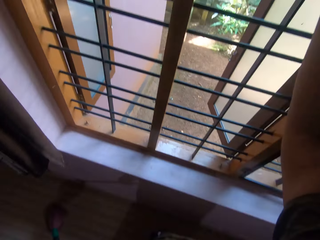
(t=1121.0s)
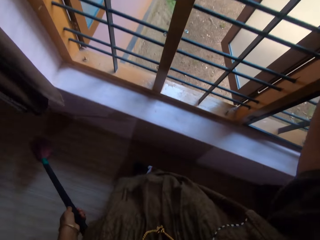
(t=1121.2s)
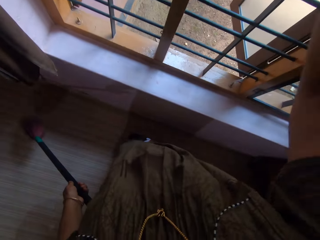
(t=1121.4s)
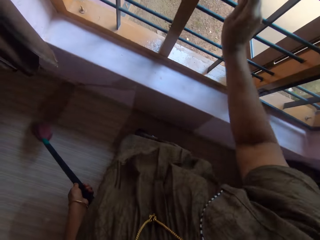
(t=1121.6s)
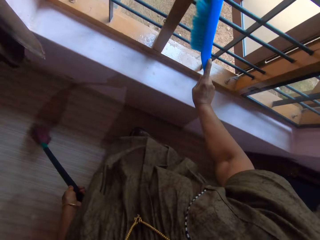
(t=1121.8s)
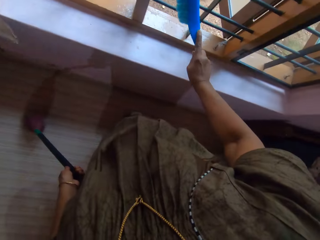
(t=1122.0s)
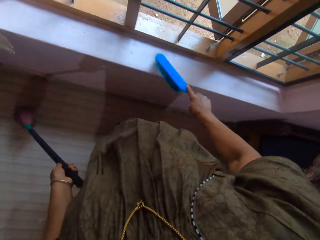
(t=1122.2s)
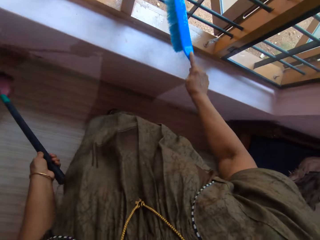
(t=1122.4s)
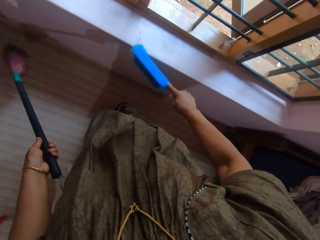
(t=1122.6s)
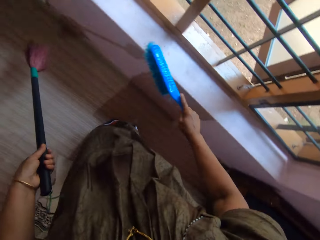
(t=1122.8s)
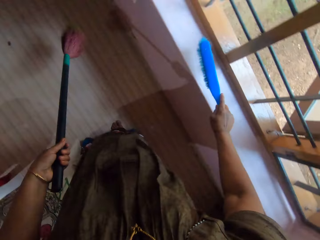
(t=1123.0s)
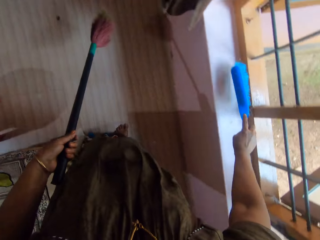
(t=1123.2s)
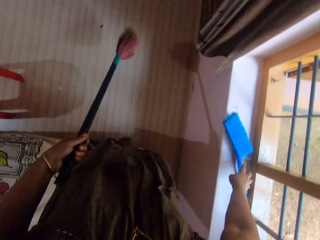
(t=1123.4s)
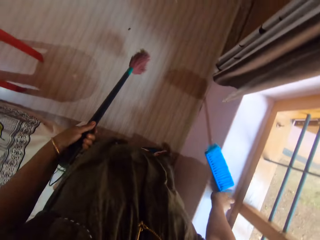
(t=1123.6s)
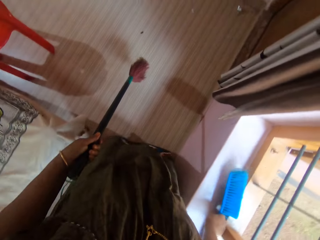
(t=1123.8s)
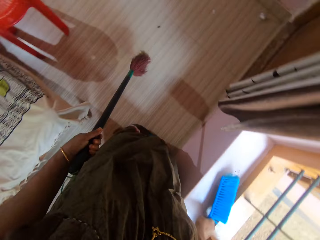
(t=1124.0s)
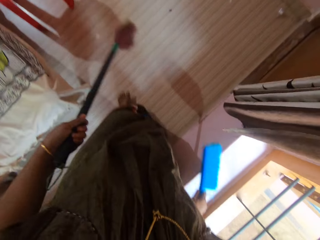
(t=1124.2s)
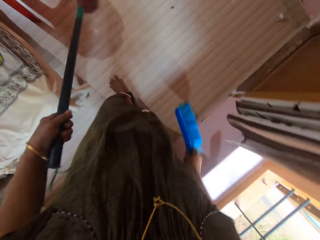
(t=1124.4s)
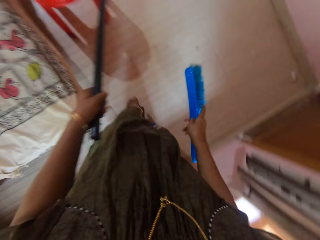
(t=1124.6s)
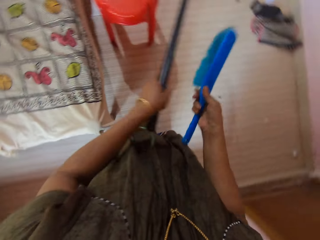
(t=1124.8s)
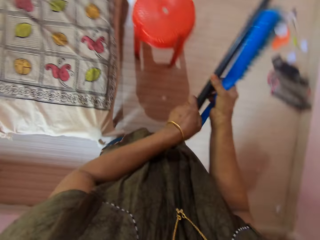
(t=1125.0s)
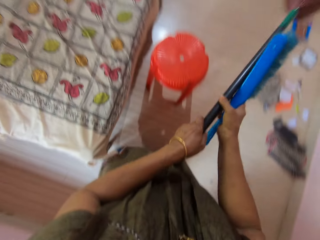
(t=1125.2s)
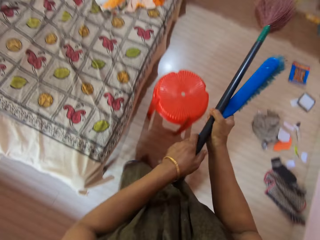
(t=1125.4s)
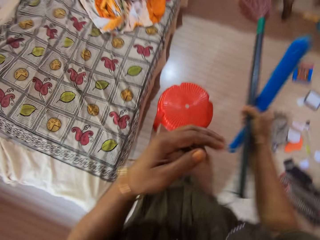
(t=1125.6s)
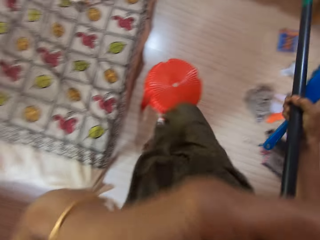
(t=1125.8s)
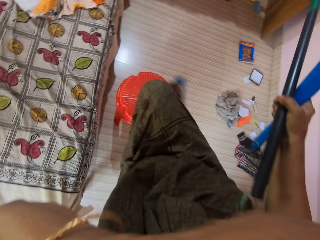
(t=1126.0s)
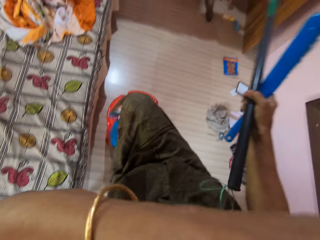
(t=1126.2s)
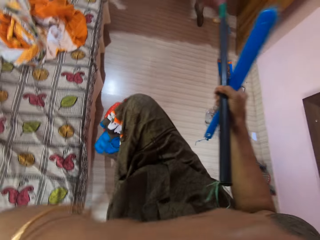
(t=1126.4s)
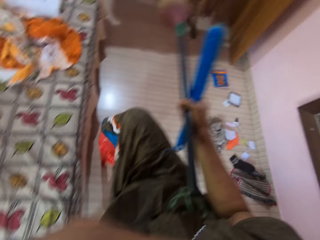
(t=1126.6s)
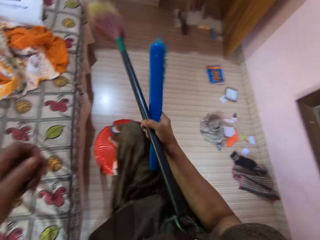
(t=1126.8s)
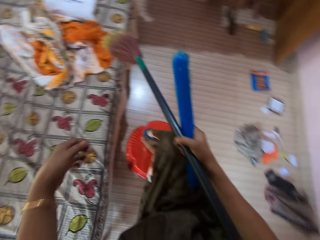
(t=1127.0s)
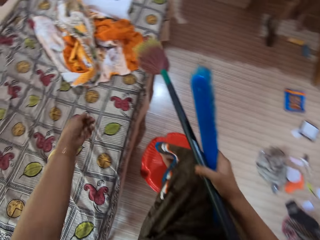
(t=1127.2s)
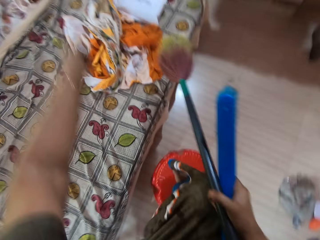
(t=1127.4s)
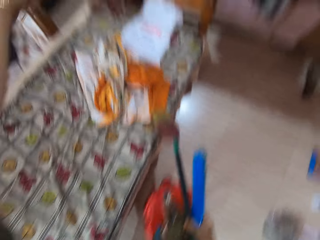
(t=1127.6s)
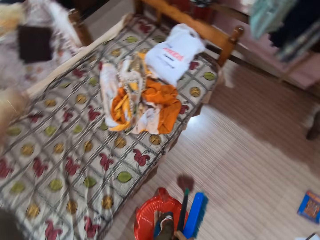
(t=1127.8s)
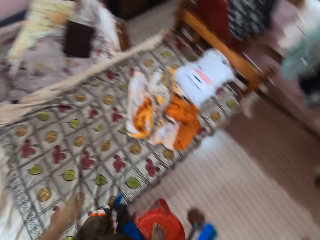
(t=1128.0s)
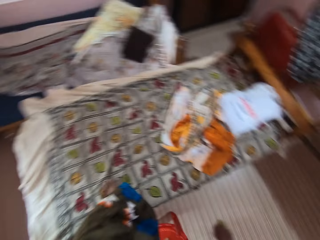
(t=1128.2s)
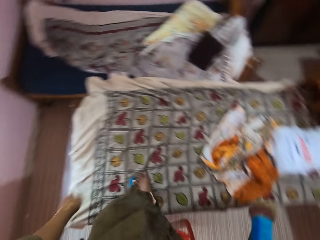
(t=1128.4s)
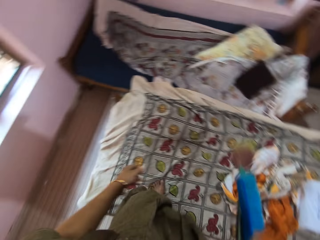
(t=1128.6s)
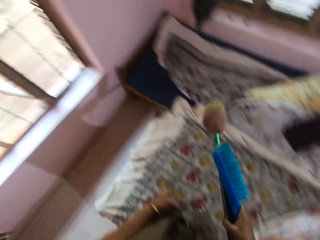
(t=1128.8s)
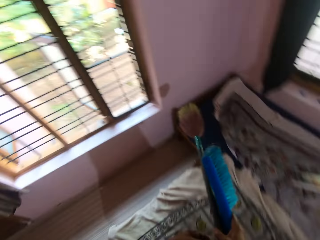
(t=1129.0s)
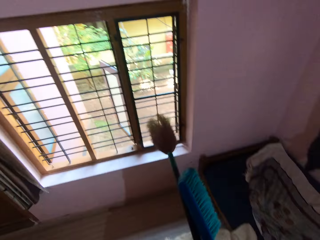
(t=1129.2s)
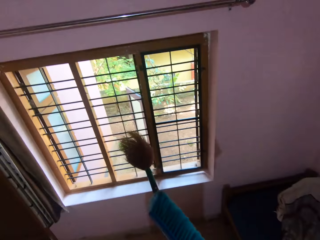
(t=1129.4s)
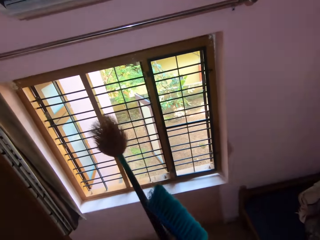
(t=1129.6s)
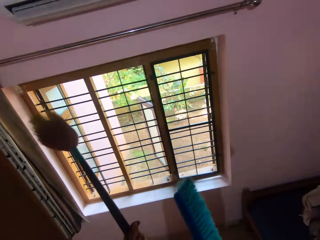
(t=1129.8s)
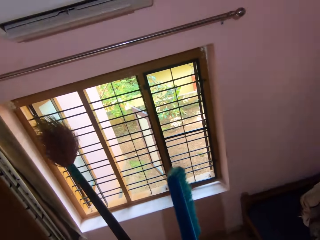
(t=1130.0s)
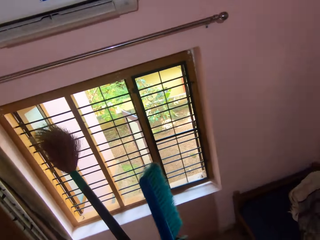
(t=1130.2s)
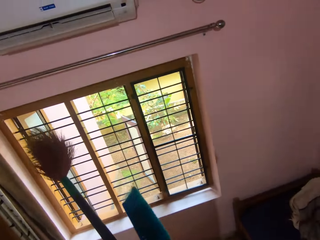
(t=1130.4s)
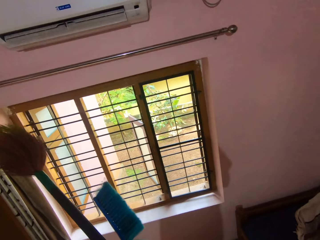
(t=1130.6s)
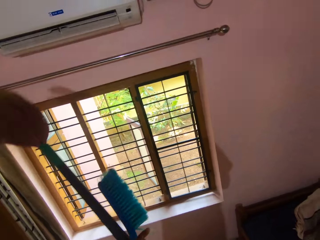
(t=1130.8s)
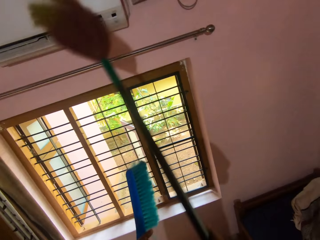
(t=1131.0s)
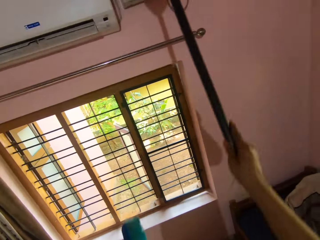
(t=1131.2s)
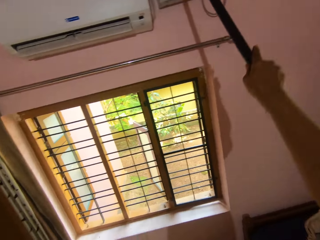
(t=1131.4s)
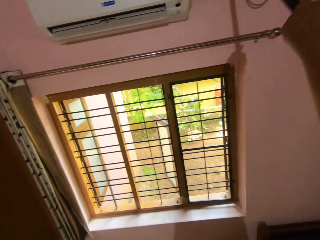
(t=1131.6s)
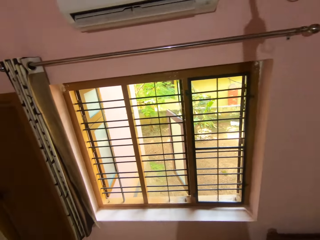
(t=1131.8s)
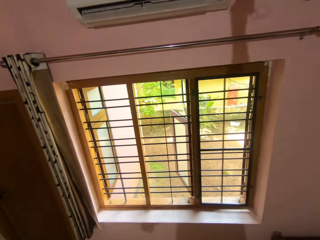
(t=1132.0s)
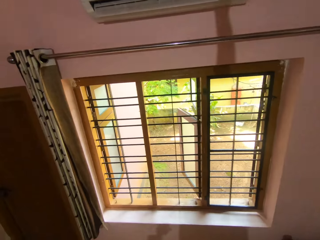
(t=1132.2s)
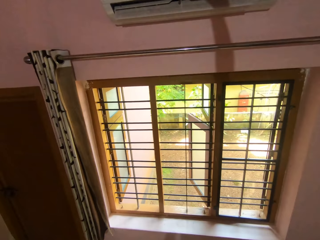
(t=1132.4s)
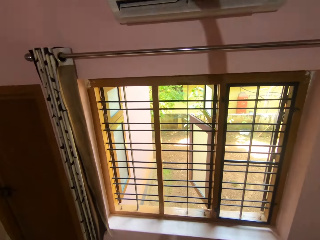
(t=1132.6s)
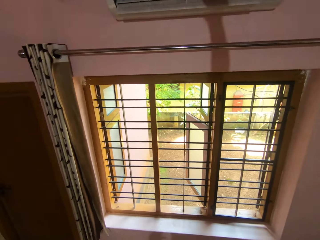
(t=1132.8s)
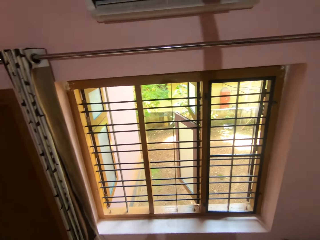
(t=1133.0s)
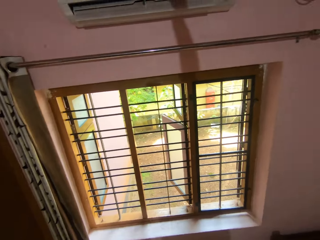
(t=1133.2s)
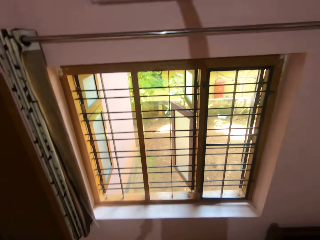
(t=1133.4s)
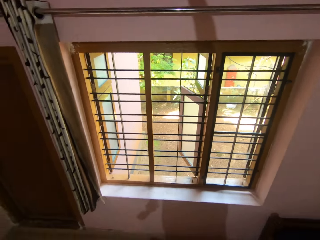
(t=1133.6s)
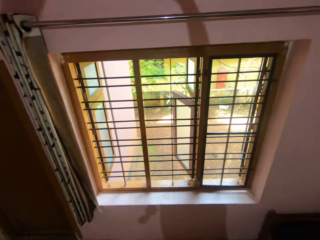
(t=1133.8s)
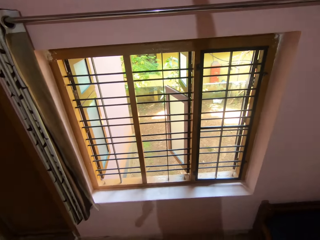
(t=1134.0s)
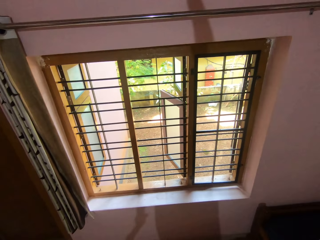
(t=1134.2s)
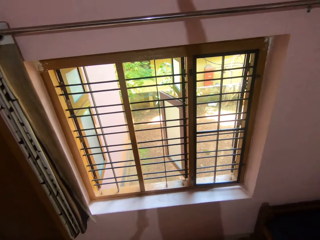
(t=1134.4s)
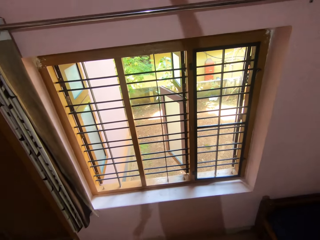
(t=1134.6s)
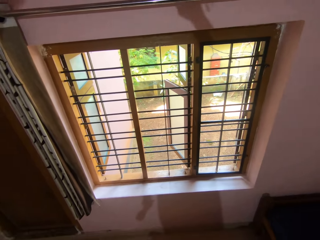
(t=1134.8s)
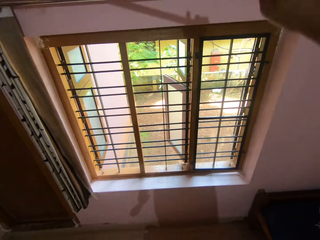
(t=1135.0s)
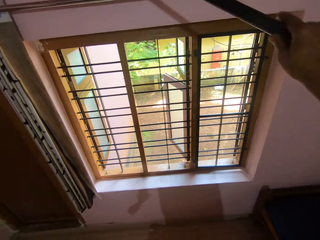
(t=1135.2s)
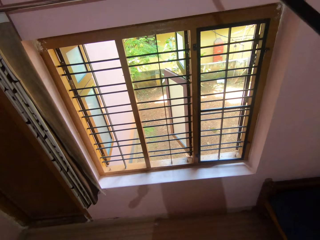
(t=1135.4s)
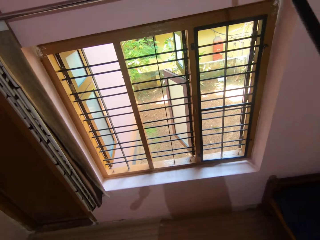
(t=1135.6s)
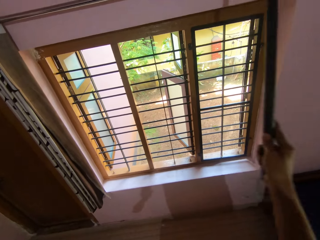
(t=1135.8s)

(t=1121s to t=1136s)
The camera wearer transfers the brush to her right hand. She holds the brush and broom in her hand. She puts her leg on the chair, touches her face and stands on the stool. She climbs the chair. She brushes the air conditioner with the brush or broom.

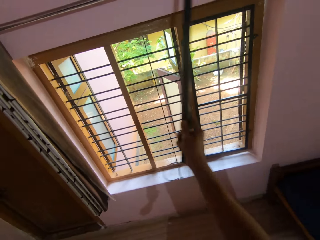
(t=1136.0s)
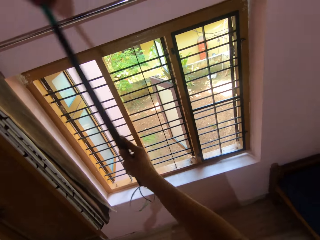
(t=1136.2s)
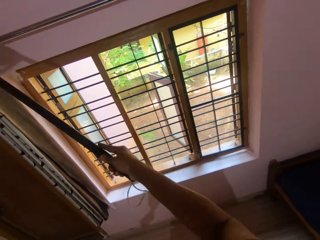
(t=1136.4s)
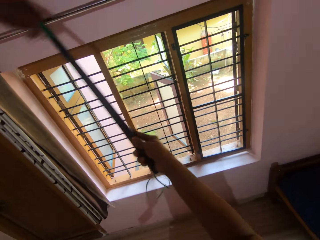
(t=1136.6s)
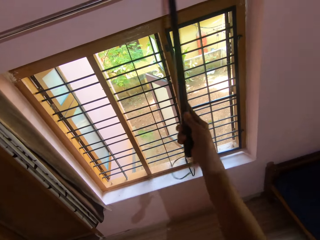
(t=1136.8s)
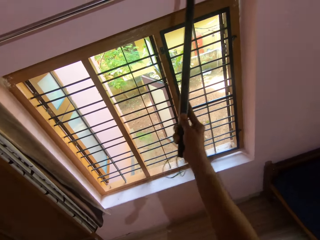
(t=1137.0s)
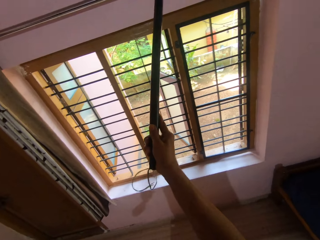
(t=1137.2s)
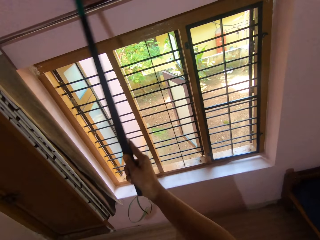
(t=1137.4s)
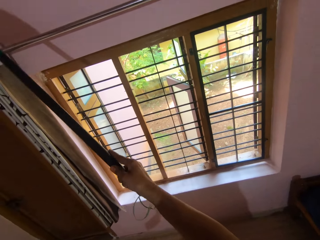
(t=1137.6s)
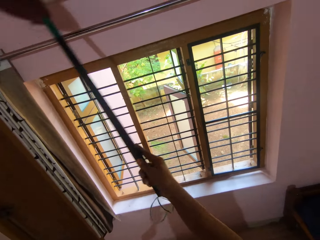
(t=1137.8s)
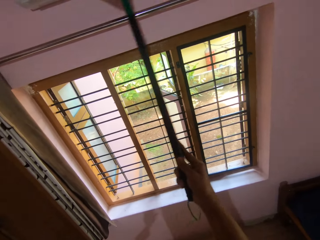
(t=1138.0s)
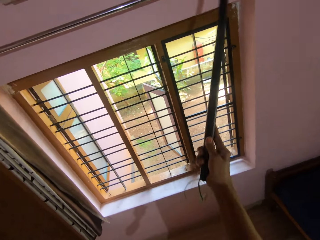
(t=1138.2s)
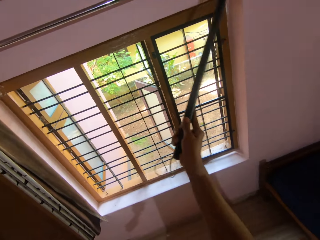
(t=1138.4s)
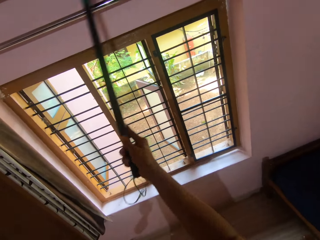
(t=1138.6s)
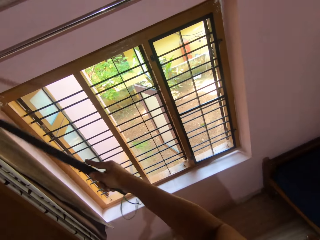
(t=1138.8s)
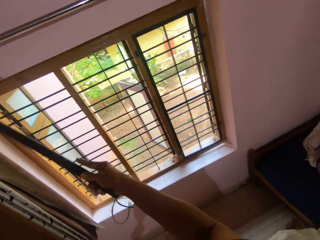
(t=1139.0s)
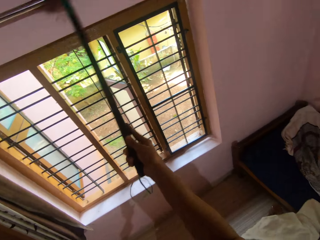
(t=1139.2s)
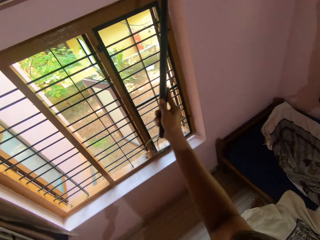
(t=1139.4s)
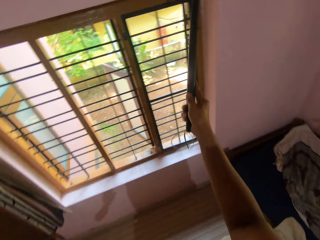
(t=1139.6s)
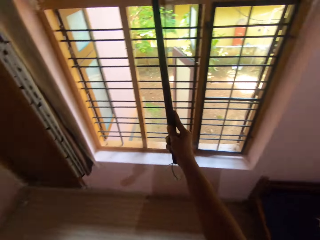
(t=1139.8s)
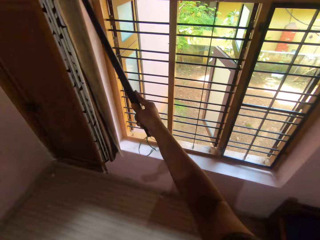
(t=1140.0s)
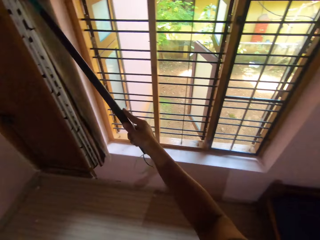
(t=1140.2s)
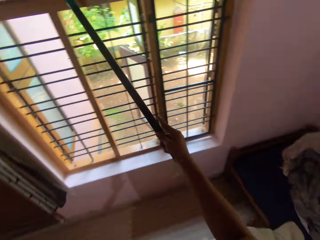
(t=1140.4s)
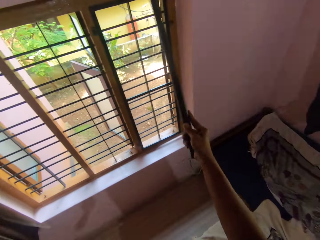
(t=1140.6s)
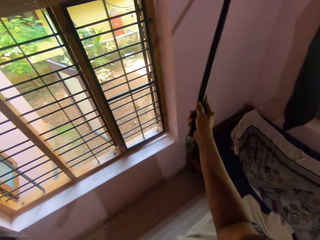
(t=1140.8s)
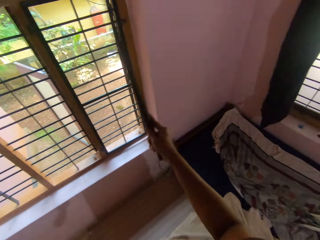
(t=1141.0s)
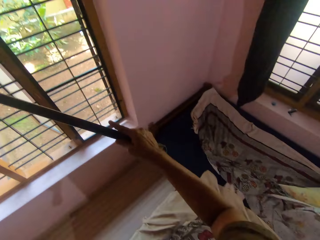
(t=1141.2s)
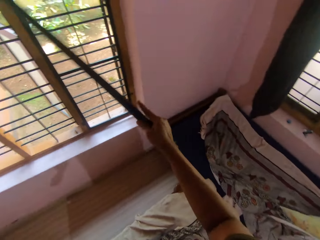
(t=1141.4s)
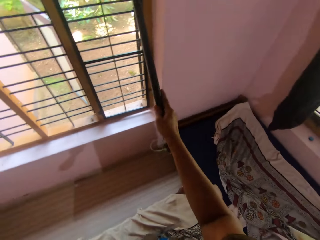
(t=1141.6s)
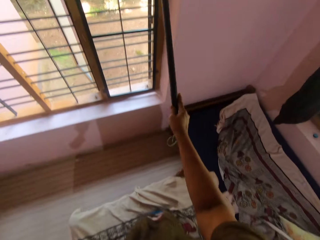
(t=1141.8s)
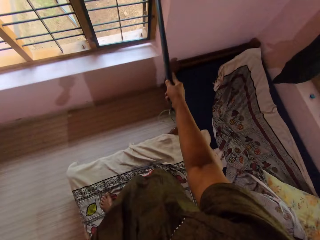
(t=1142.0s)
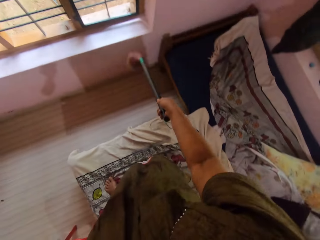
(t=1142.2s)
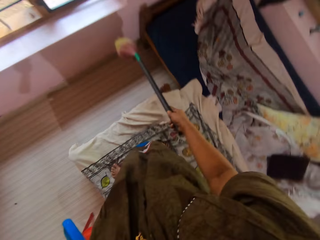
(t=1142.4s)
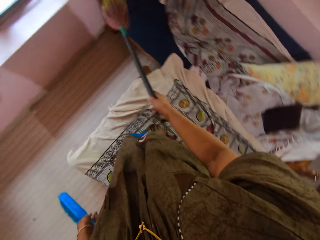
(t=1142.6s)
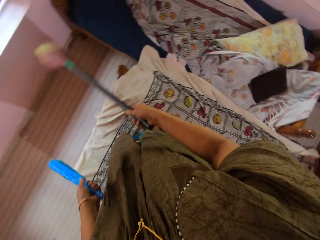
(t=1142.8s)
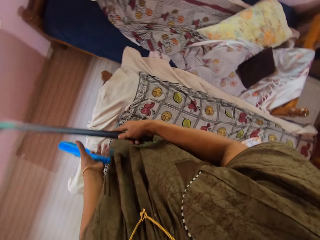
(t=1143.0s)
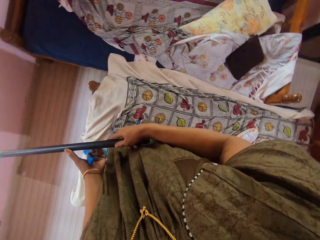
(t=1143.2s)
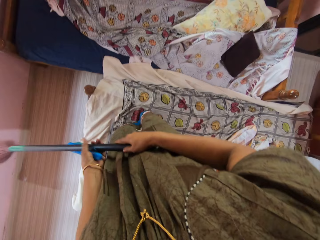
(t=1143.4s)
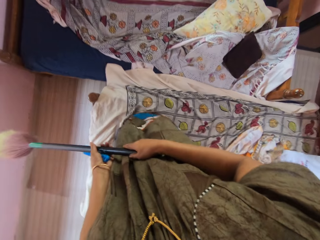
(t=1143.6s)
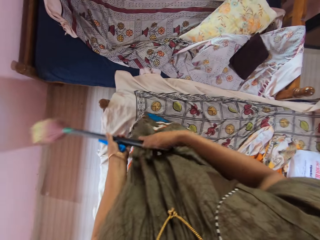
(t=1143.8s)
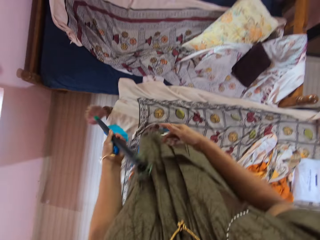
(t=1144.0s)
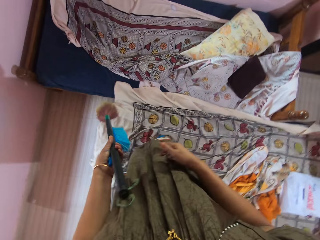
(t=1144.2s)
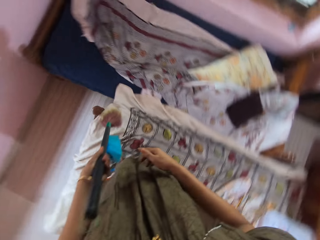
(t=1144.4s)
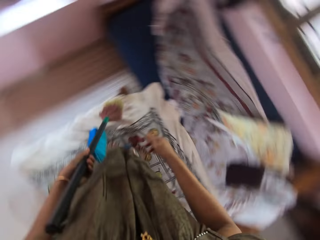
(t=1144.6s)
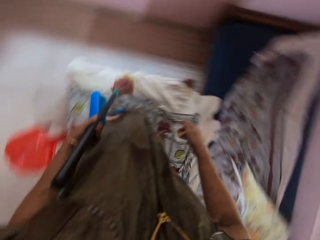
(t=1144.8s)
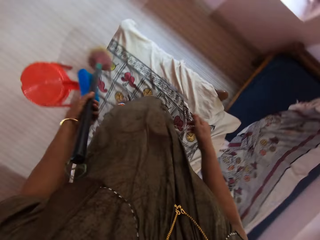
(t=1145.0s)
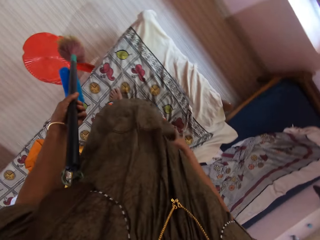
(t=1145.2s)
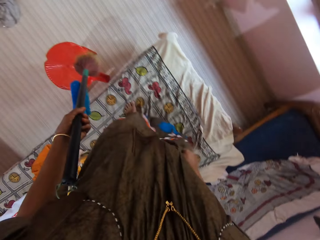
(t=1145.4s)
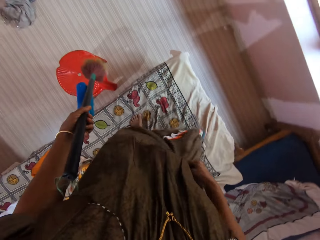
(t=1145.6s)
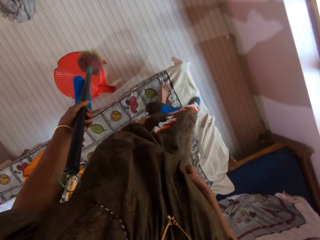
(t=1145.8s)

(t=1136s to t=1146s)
The camera wearer transfers the brush to the left hand.
